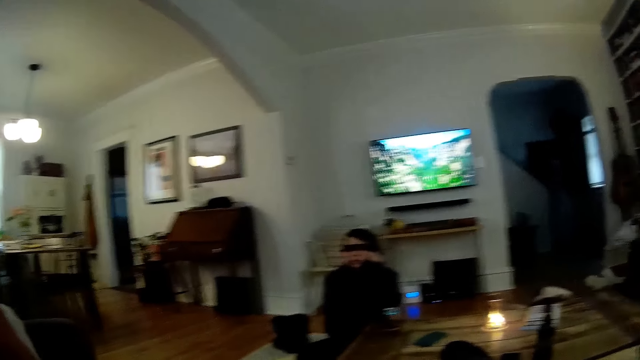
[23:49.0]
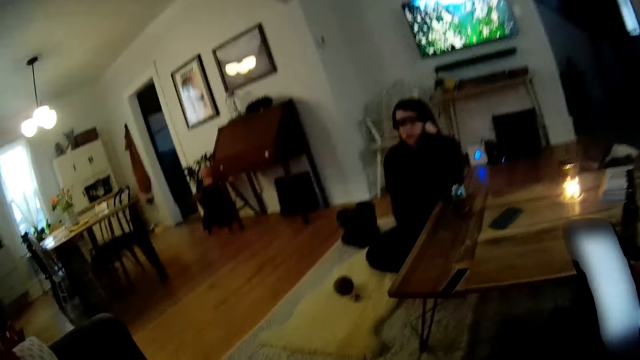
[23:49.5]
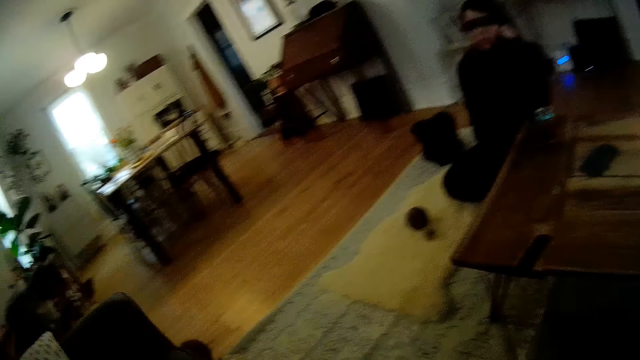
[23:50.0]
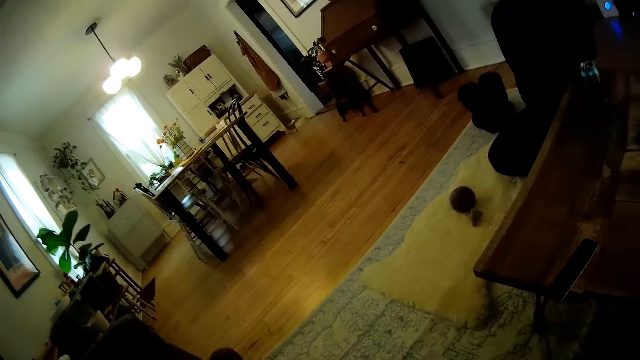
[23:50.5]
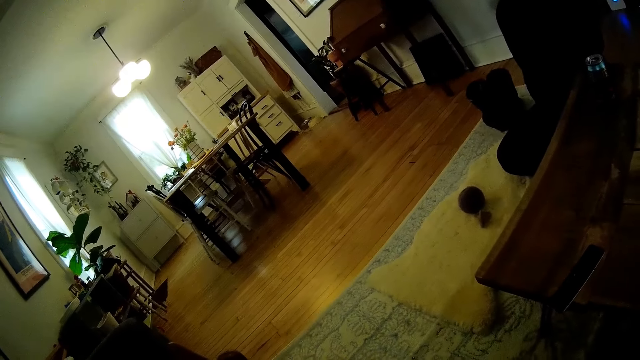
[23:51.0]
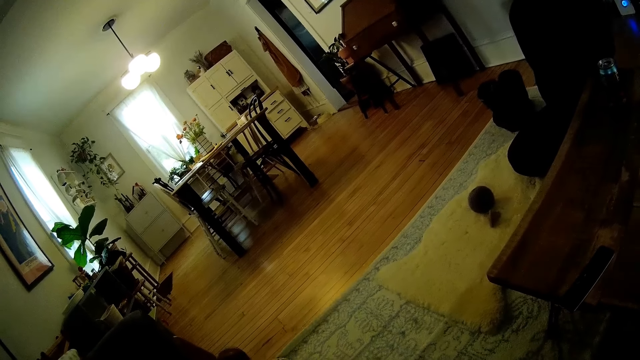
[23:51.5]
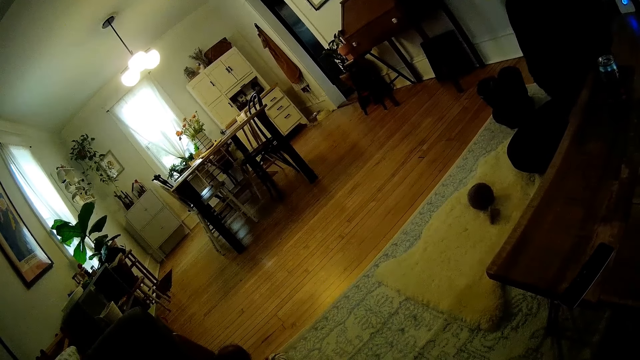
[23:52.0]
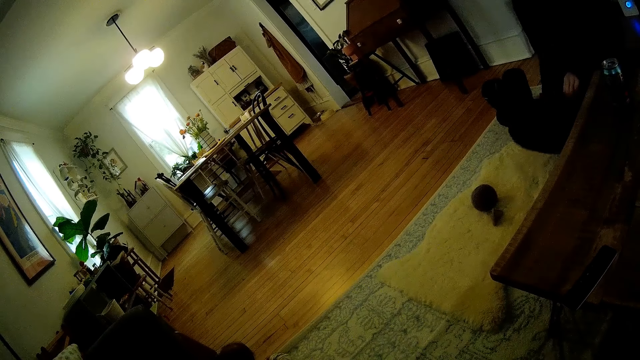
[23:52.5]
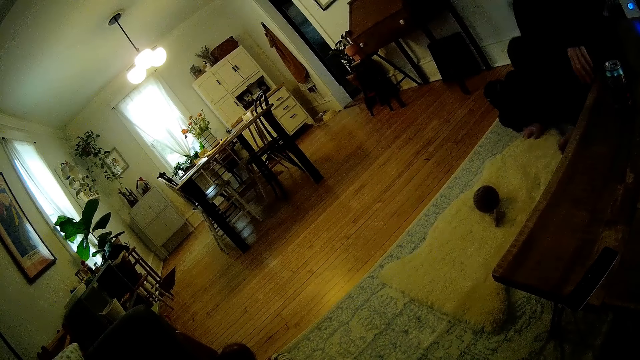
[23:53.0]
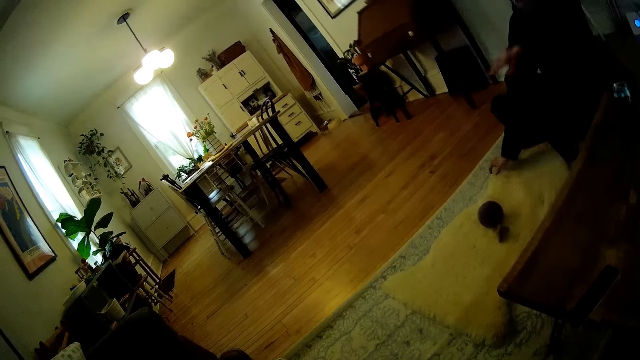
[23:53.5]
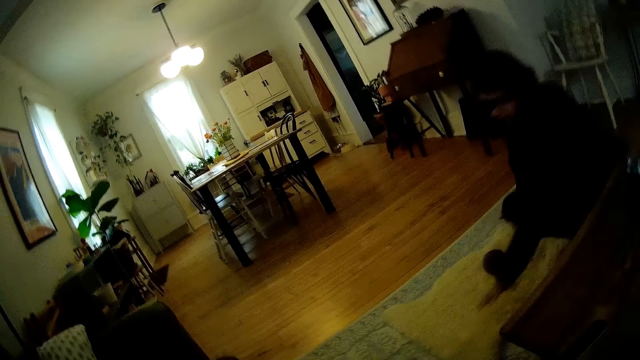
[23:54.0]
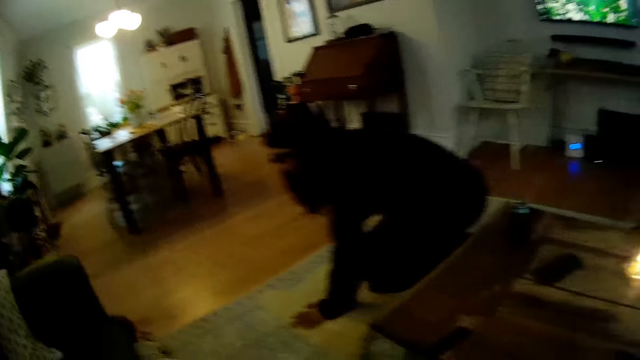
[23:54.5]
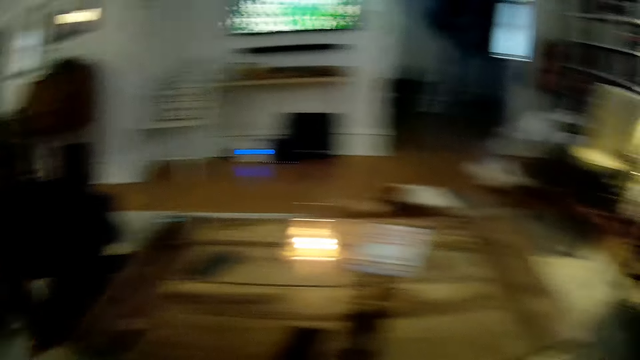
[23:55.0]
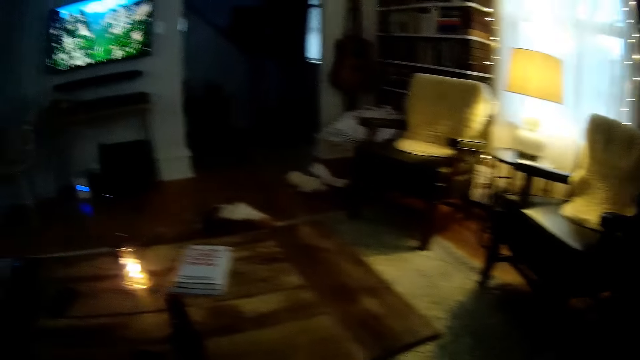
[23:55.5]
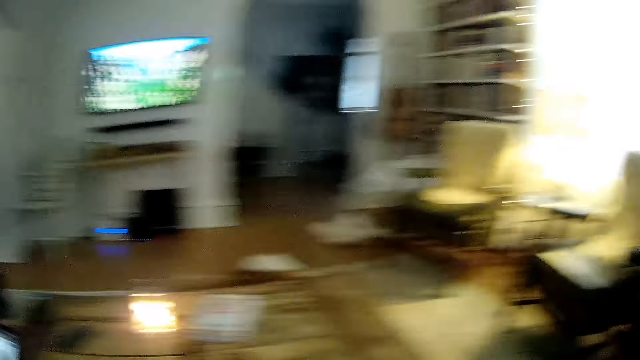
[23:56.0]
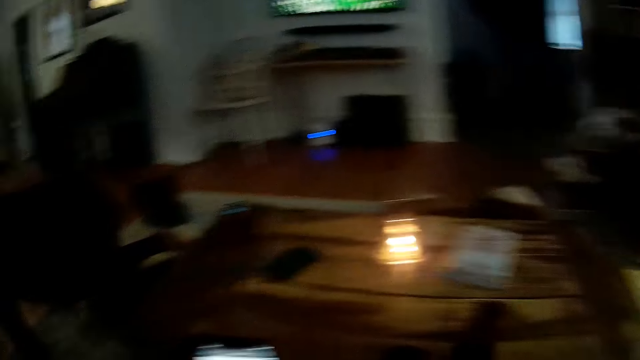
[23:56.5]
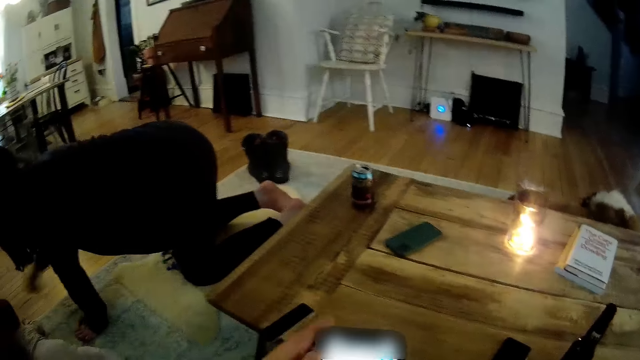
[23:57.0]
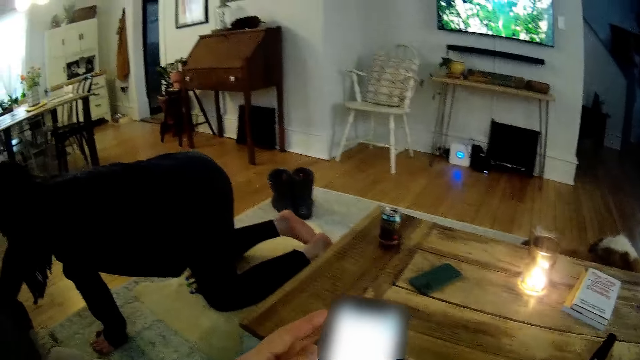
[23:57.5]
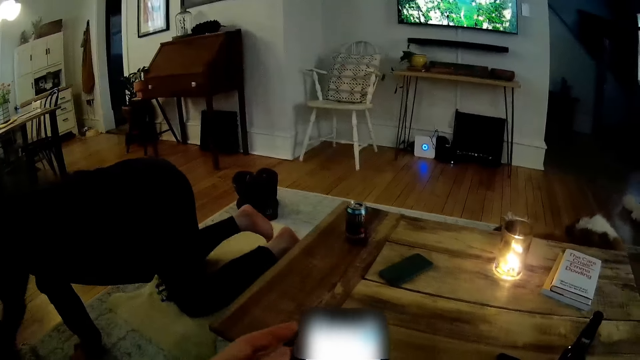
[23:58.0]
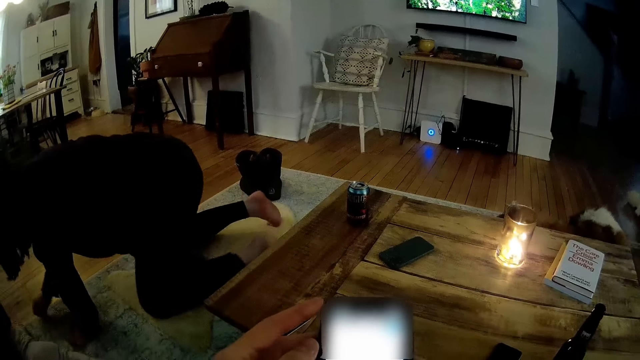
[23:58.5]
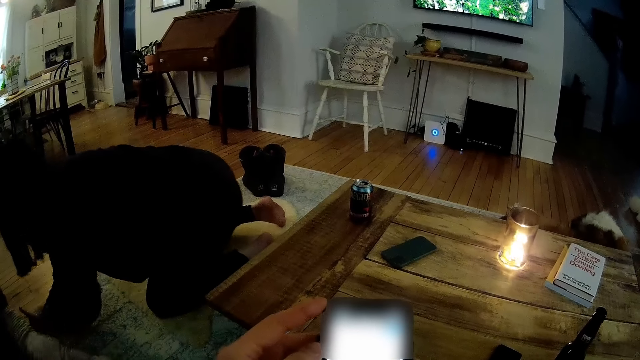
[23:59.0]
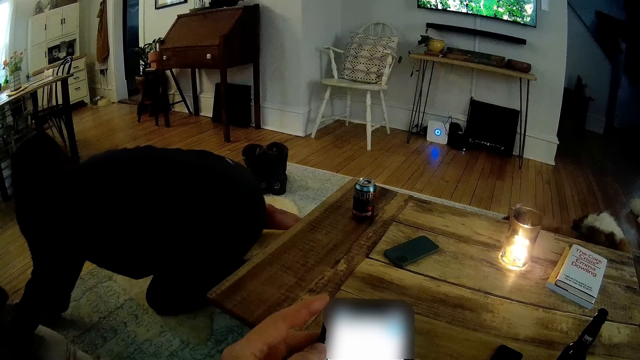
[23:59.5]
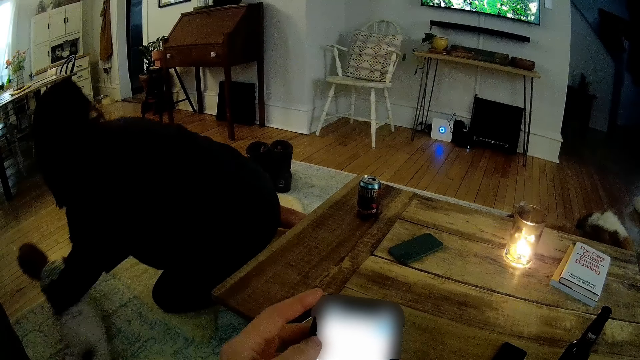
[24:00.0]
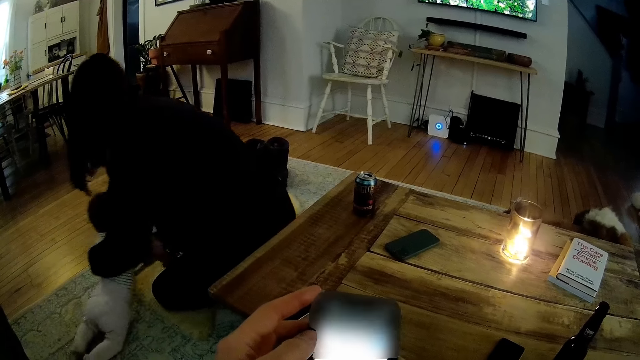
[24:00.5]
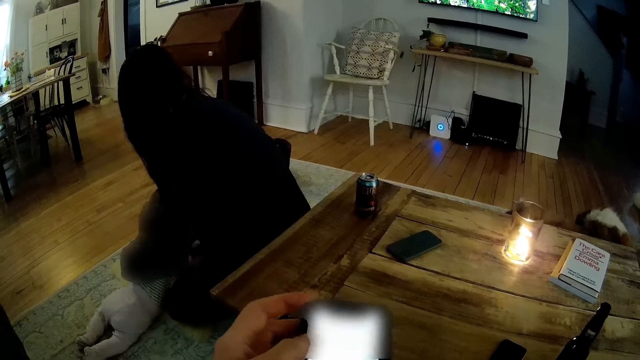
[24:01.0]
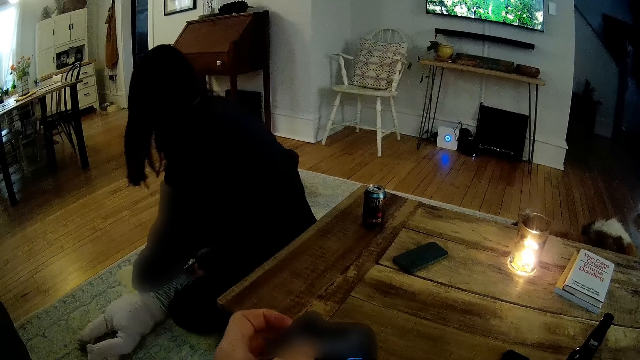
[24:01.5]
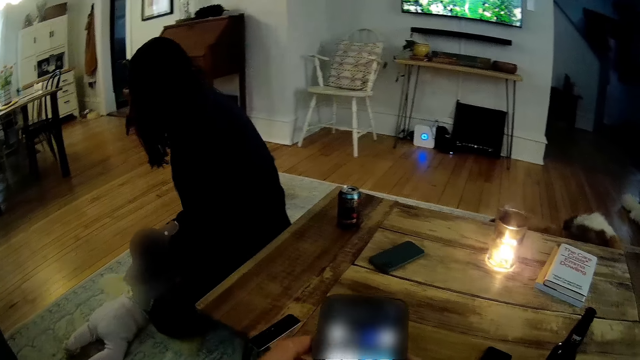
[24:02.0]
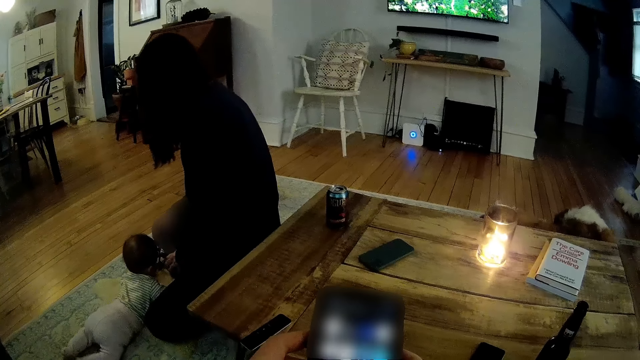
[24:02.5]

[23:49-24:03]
The camera wearer leans forward. A woman moves on the carpet. The camera wearer looks aside. The woman crawls on the carpet. The camera wearer kneels down. The woman moves the right hand. The camera wearer operates the phone with both hands. They hold the phone. The woman touches a baby with her right hand and carries the baby from the carpet with both hands. The camera wearer swipes on the phone's screen.

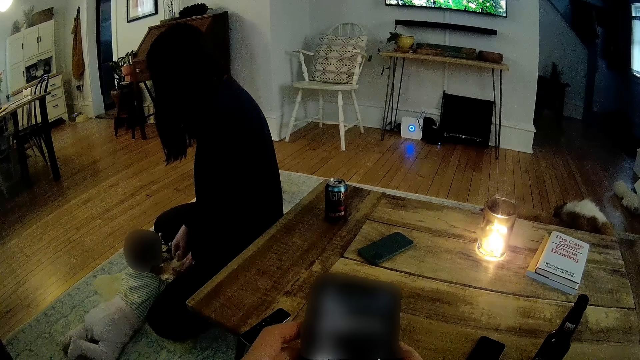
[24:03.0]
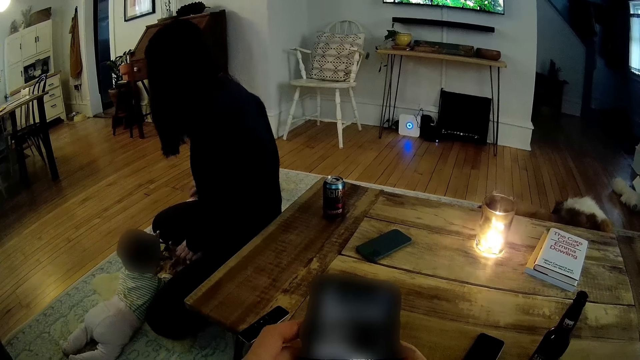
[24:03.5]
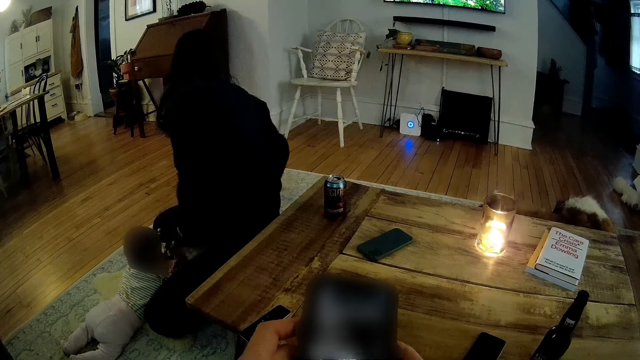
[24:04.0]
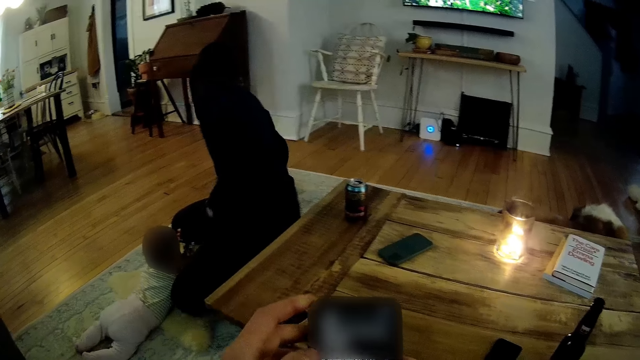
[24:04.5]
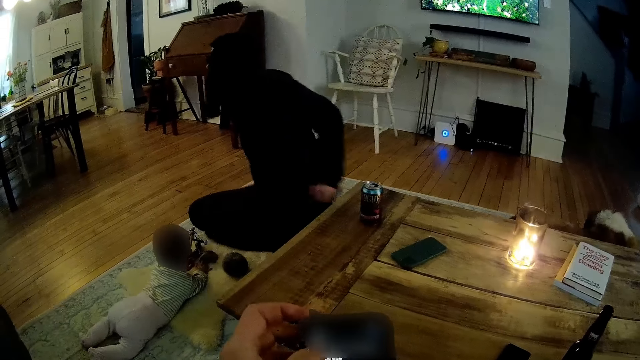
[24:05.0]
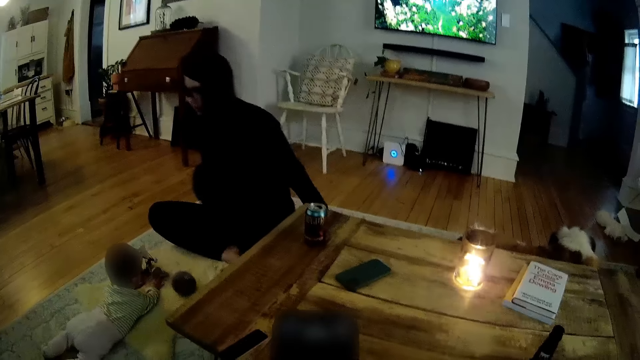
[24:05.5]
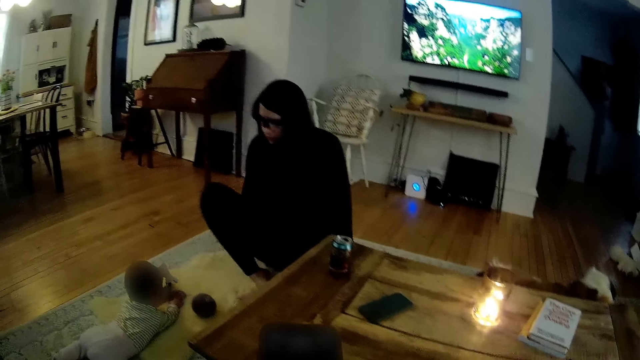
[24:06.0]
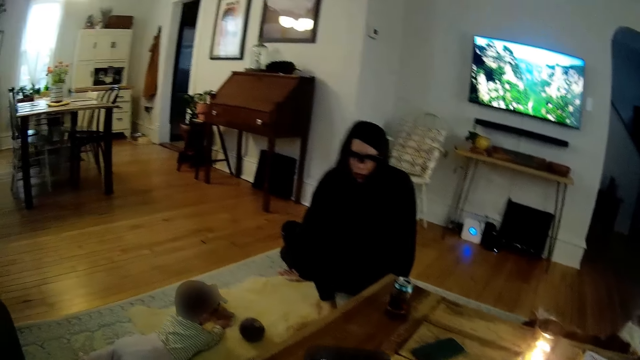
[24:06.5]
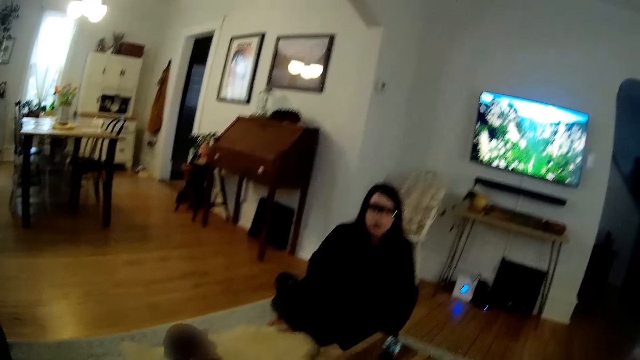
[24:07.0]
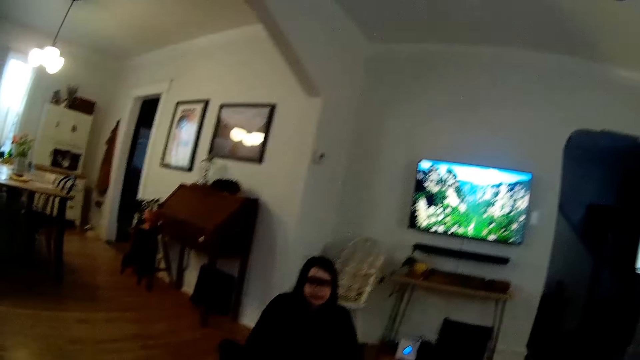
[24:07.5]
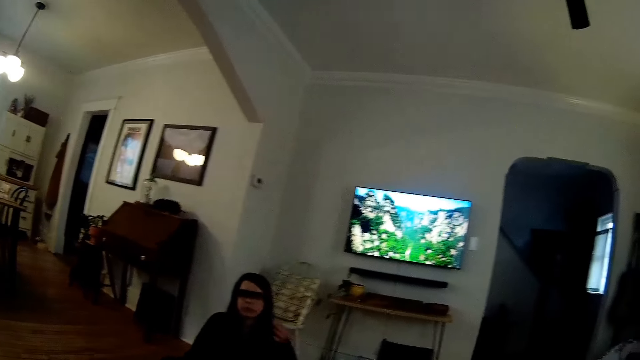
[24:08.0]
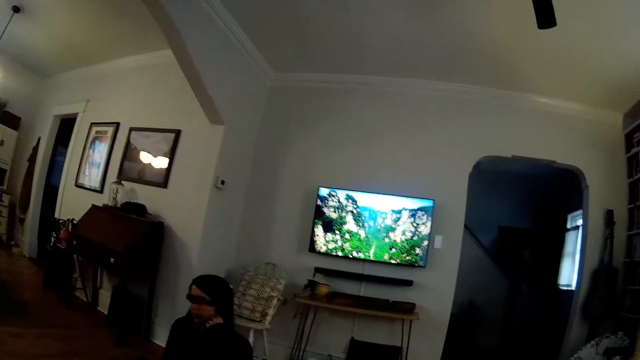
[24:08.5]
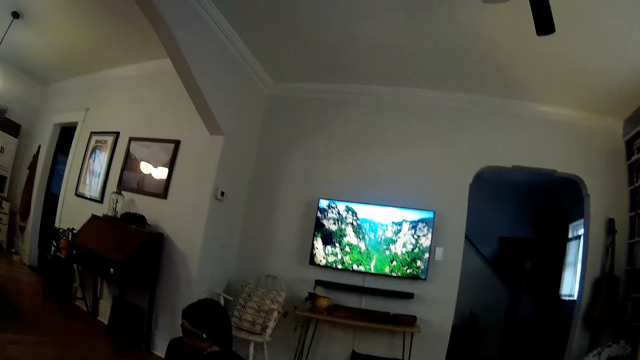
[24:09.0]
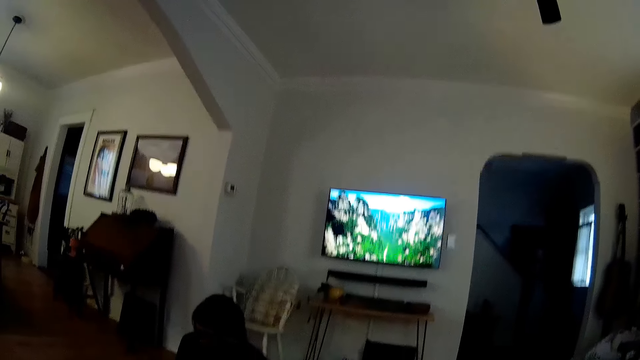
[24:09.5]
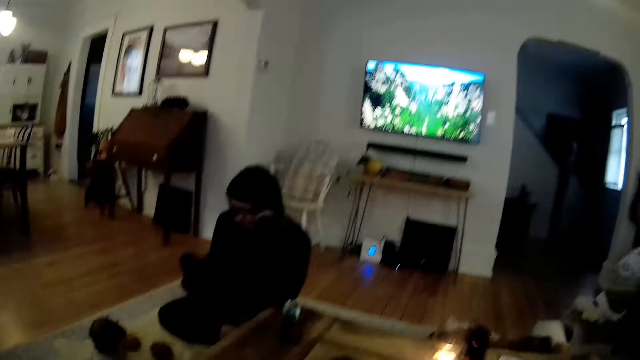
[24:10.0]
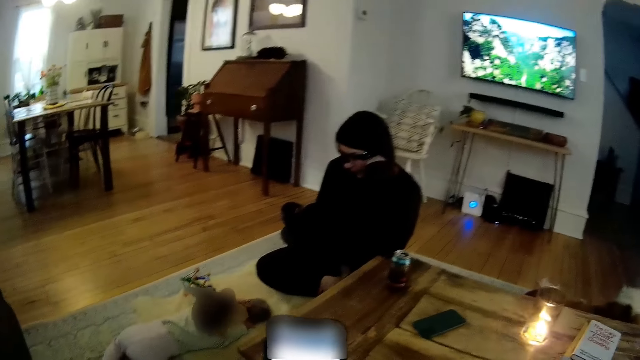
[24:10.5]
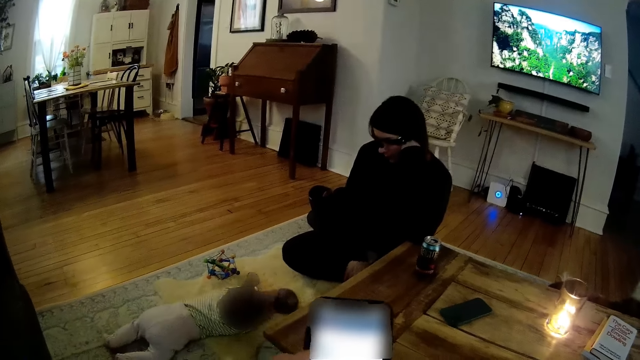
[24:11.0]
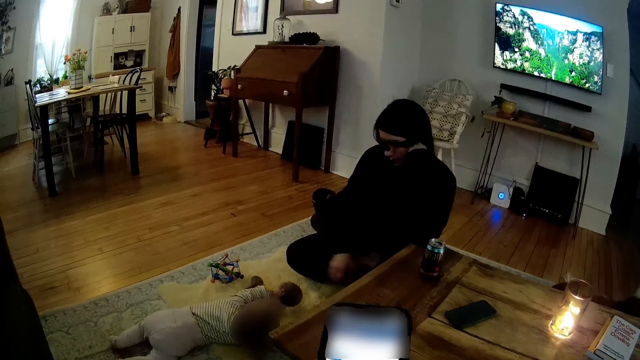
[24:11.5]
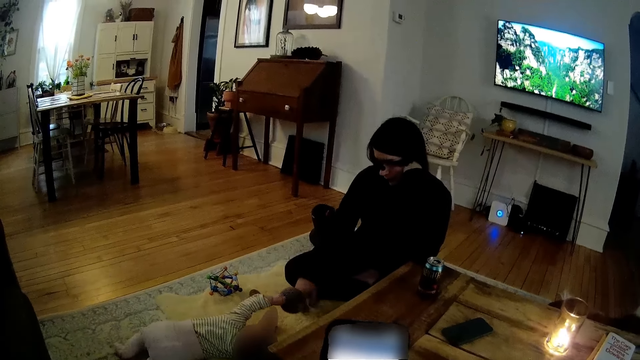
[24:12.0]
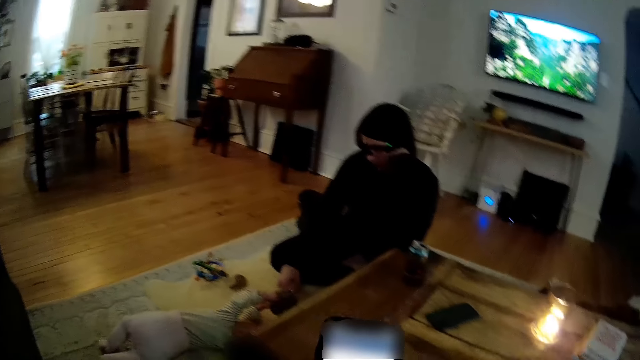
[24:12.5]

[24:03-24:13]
A woman moves on the carpet and places a hand on the neck. A baby picks up a toy from the carpet with both hands. The woman plays with the baby.
